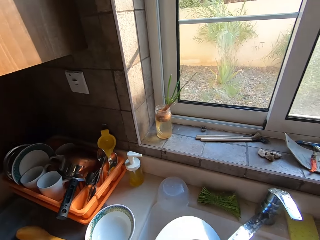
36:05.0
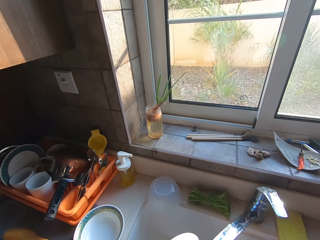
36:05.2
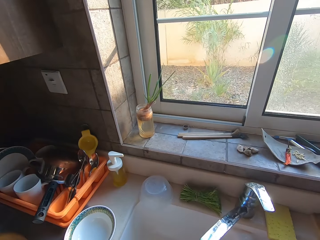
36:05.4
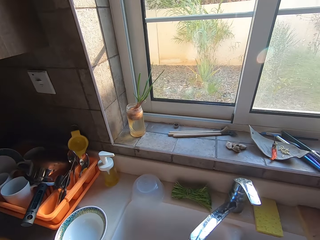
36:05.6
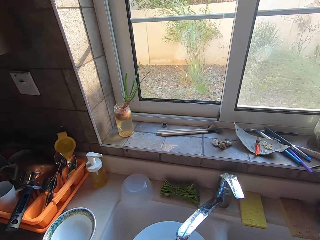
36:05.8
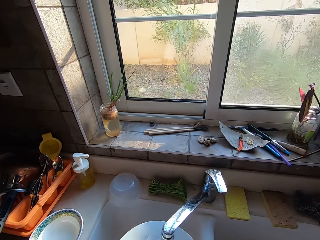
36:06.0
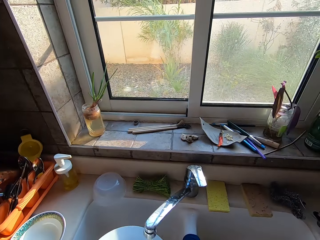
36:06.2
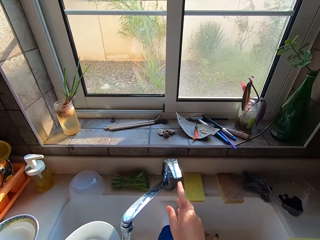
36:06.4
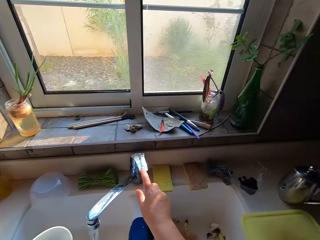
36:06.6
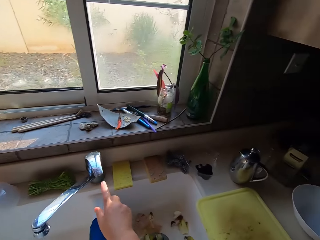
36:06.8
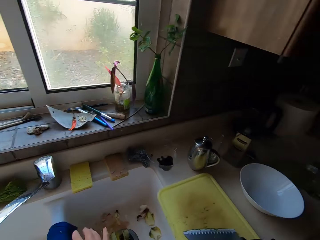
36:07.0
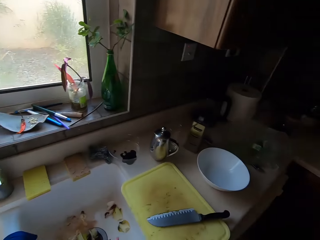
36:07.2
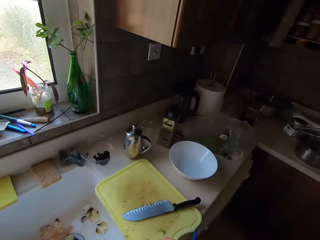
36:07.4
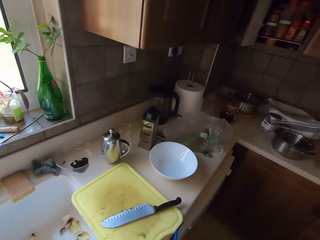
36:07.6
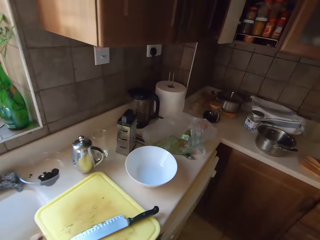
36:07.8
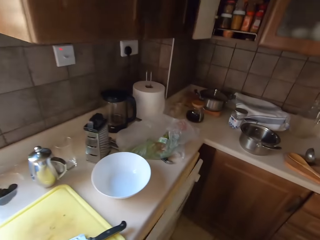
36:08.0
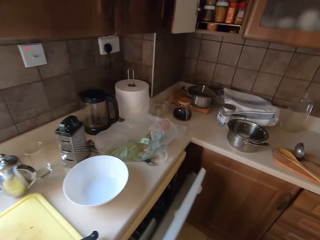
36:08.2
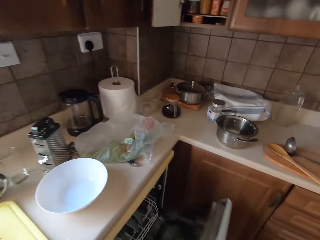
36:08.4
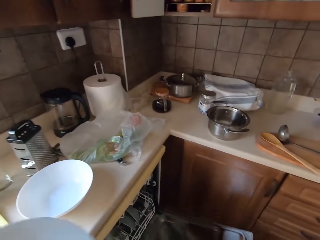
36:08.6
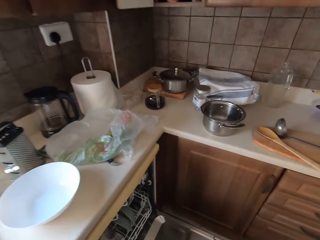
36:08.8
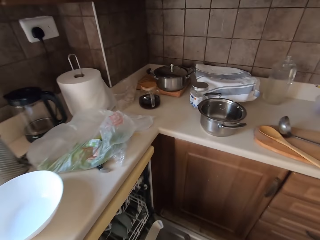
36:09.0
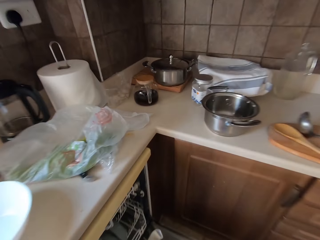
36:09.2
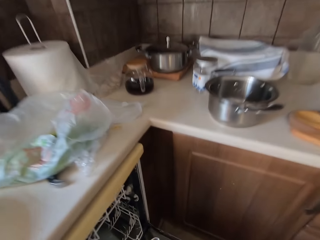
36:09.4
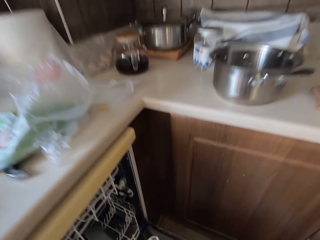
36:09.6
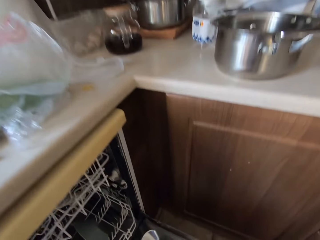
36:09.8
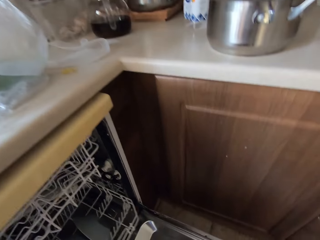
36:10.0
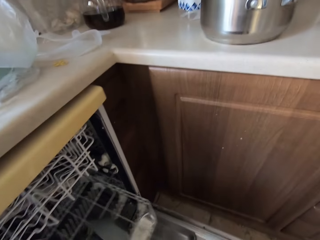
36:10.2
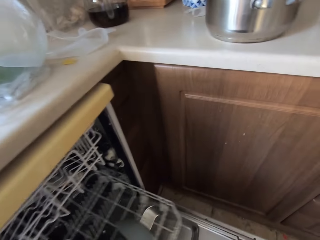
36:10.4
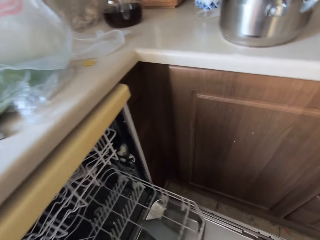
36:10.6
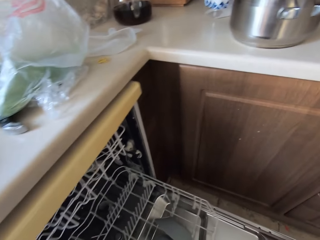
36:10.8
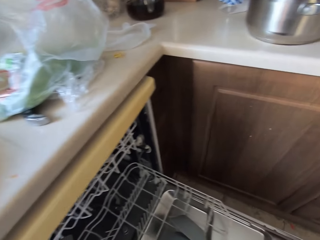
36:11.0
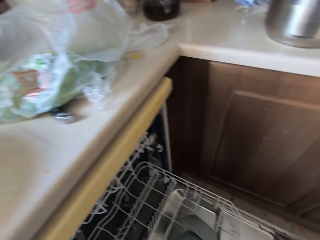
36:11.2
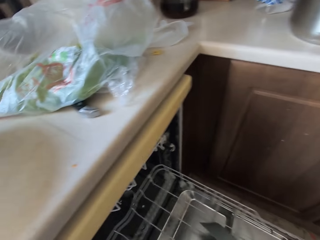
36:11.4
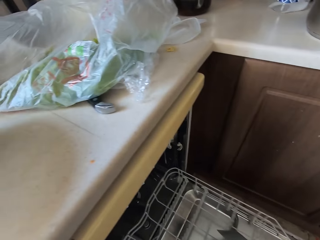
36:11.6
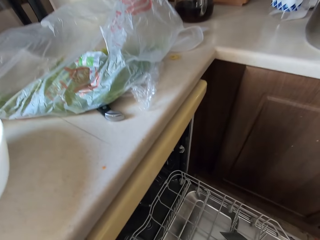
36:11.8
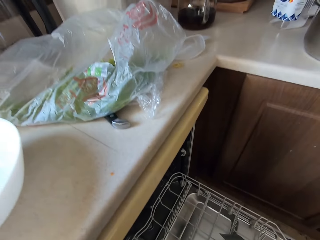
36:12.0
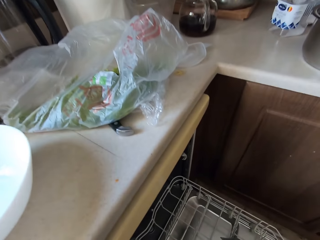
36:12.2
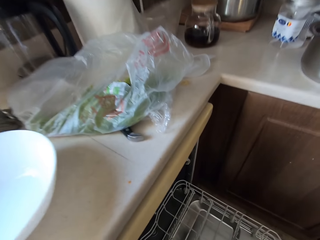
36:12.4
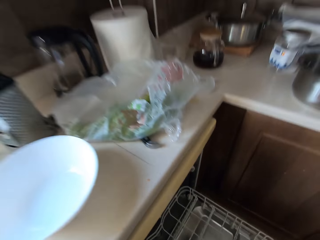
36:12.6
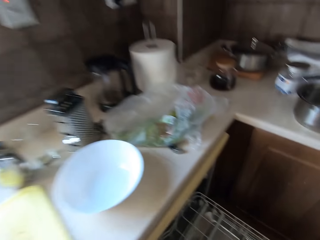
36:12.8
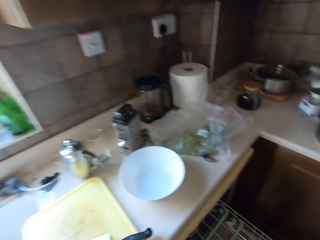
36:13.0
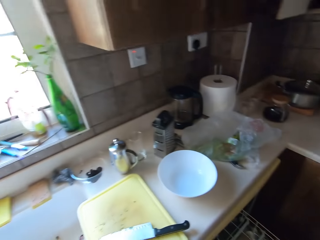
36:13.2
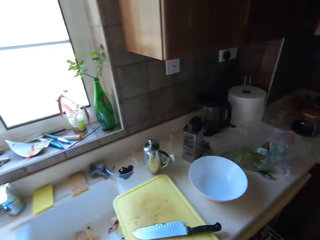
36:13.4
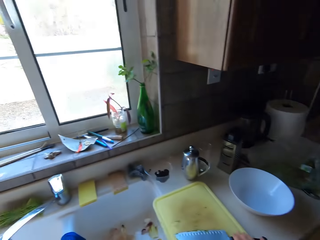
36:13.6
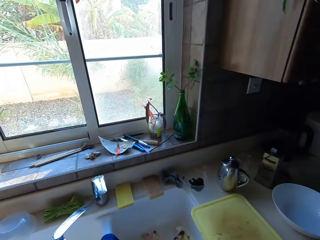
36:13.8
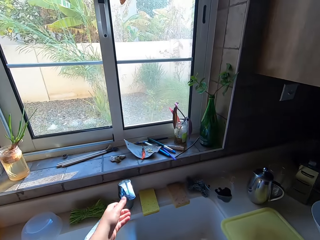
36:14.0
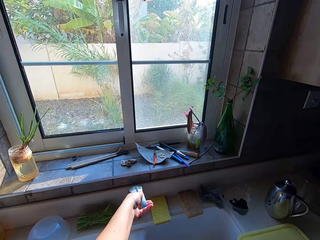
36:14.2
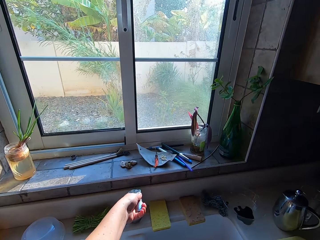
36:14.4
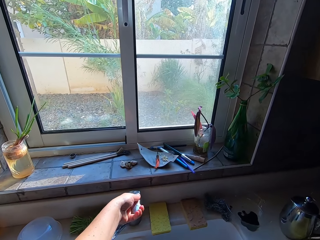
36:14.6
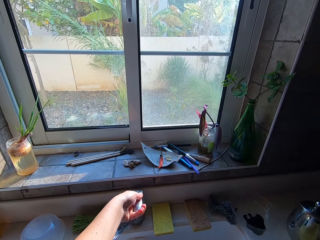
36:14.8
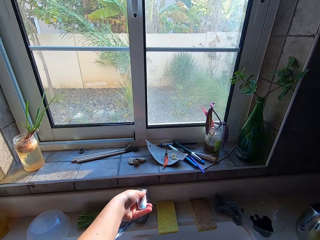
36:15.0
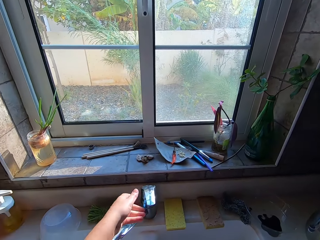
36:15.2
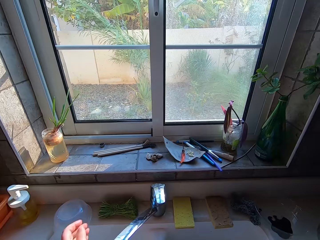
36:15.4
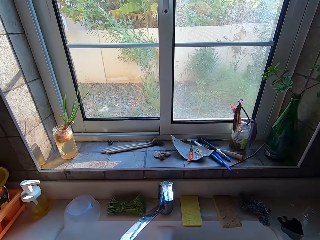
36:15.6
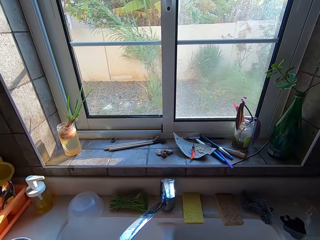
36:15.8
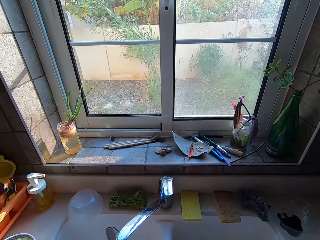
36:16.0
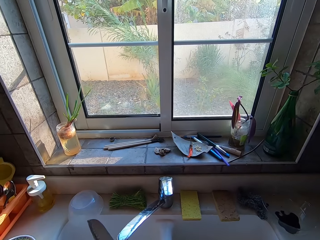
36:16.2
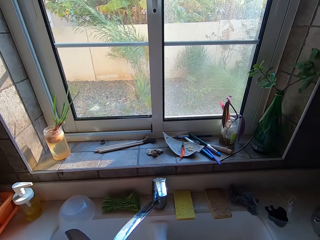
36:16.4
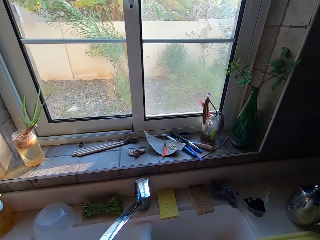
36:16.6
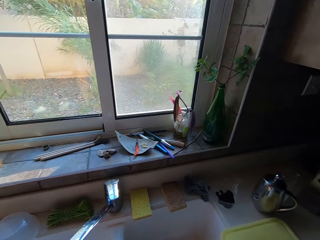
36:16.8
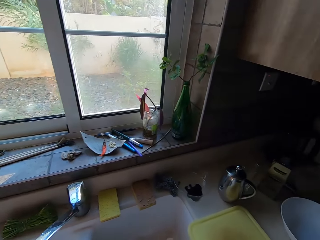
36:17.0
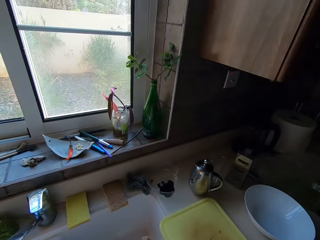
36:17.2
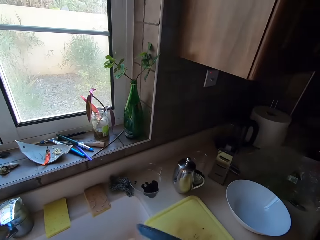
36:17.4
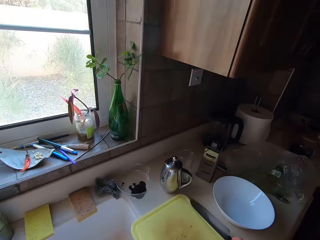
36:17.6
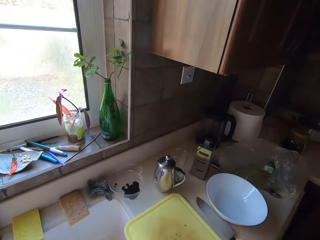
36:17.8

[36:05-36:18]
The camera wearer turns off the running water. They walk around, pull the rack, open a drawer, arrange the plate in the rack, open the tap and wash the knife.

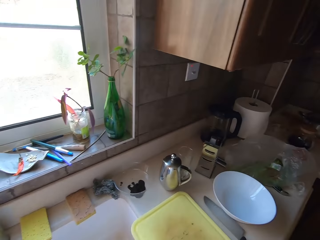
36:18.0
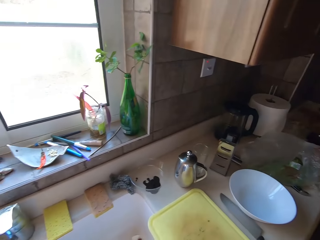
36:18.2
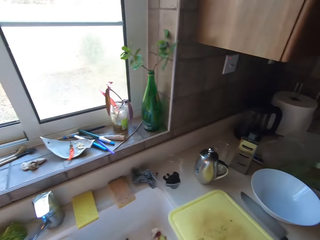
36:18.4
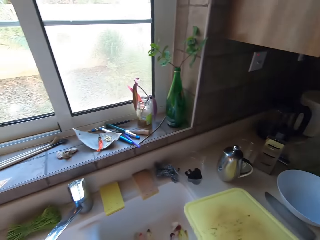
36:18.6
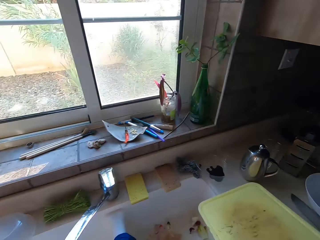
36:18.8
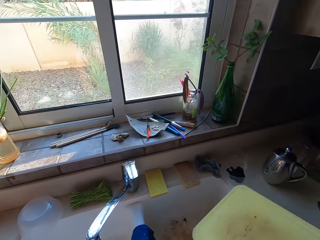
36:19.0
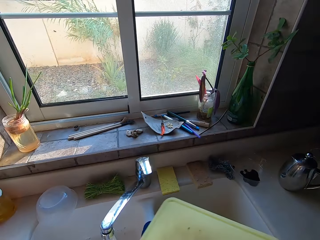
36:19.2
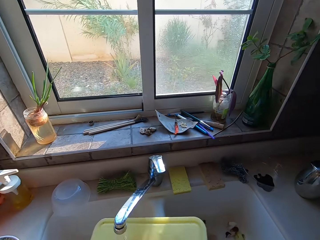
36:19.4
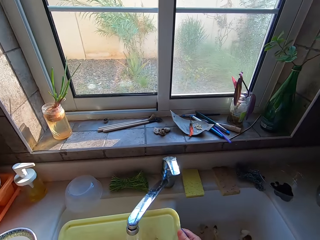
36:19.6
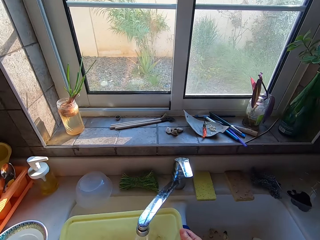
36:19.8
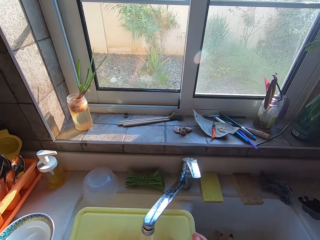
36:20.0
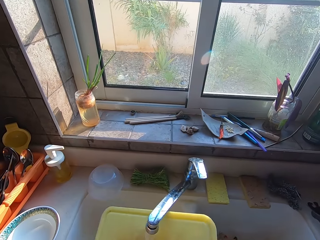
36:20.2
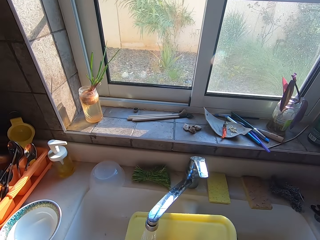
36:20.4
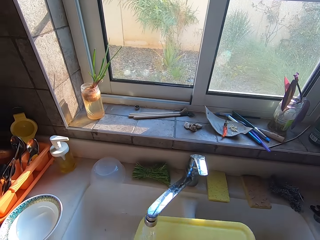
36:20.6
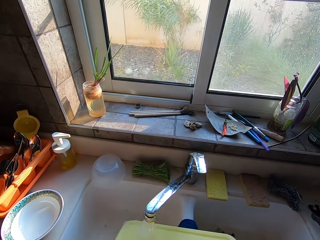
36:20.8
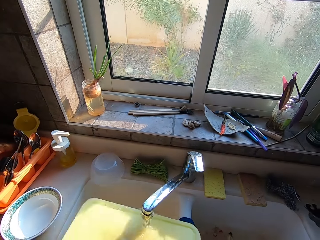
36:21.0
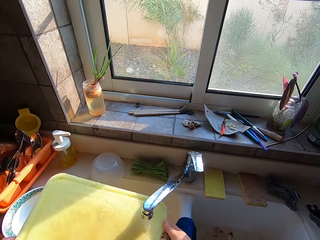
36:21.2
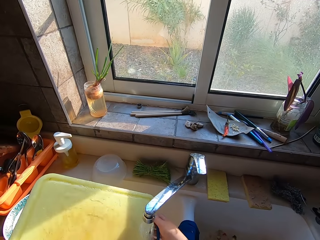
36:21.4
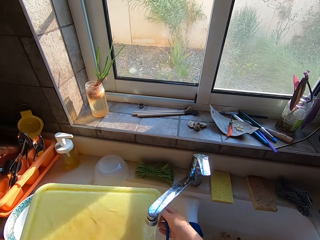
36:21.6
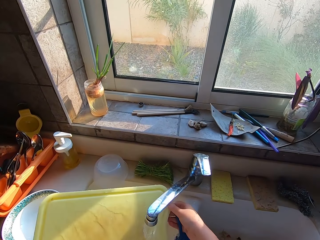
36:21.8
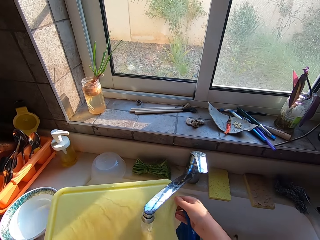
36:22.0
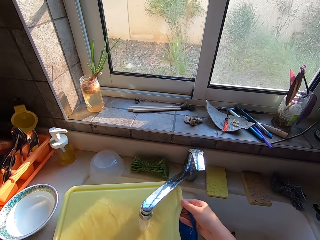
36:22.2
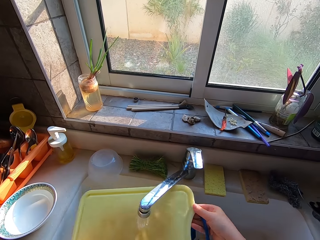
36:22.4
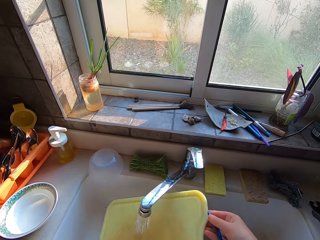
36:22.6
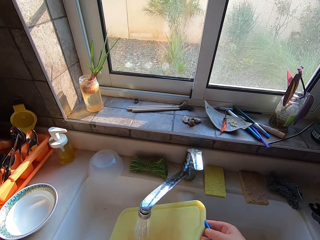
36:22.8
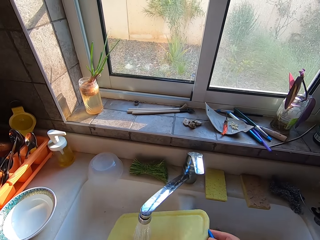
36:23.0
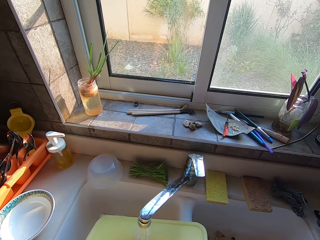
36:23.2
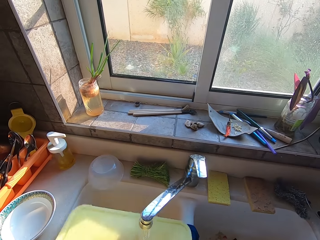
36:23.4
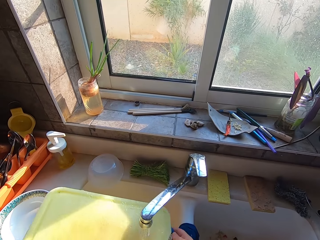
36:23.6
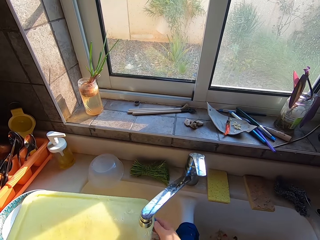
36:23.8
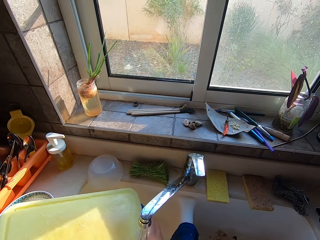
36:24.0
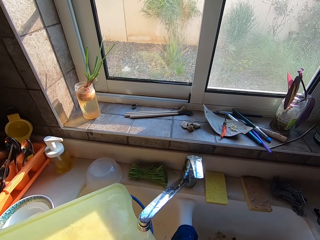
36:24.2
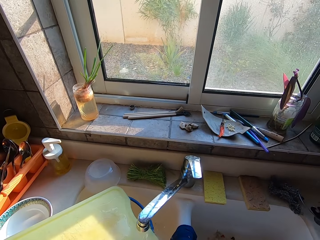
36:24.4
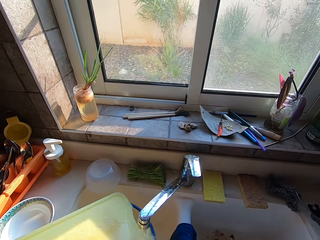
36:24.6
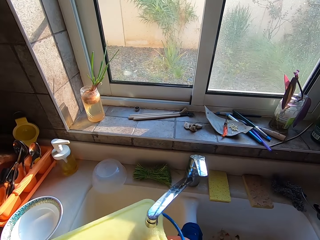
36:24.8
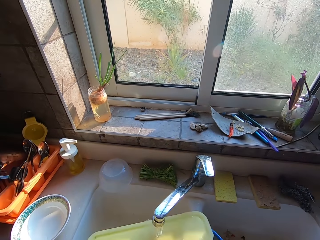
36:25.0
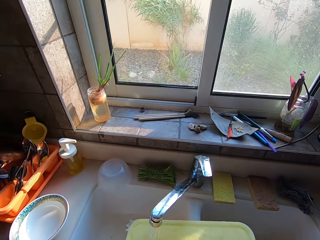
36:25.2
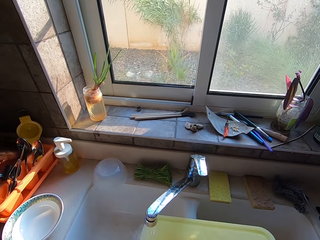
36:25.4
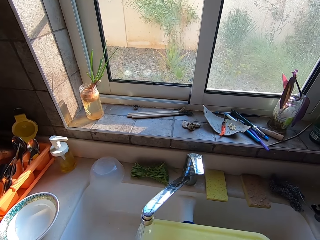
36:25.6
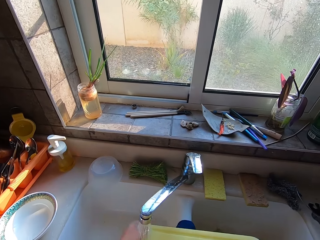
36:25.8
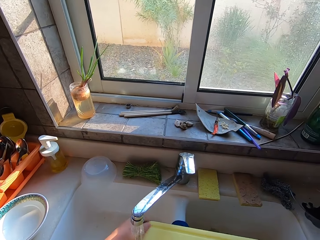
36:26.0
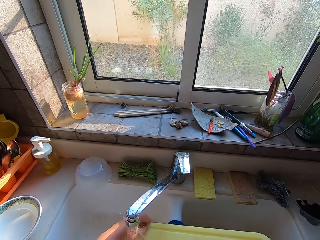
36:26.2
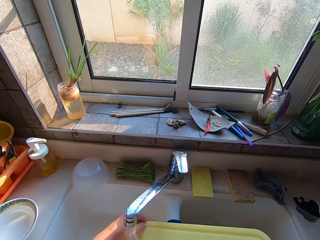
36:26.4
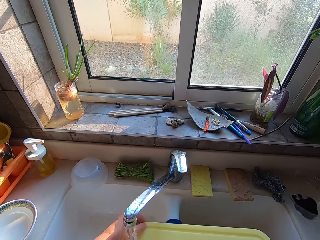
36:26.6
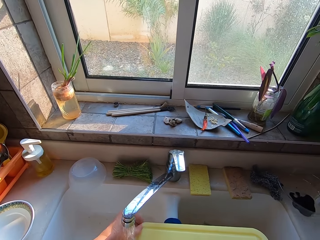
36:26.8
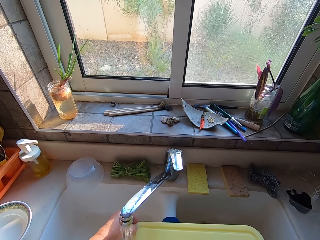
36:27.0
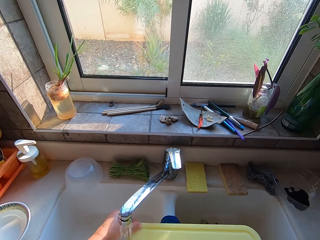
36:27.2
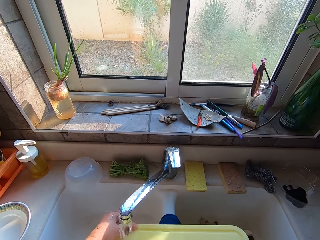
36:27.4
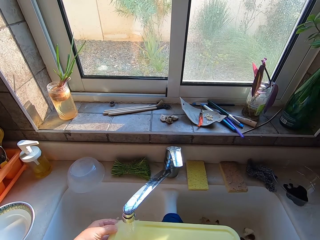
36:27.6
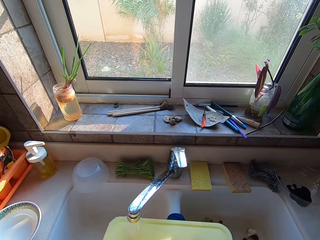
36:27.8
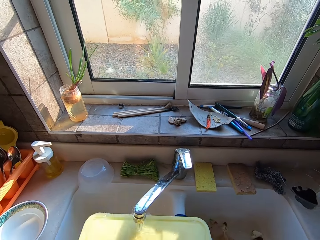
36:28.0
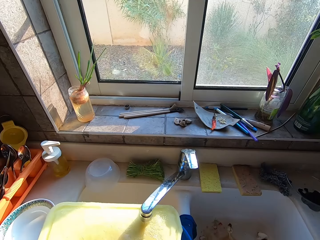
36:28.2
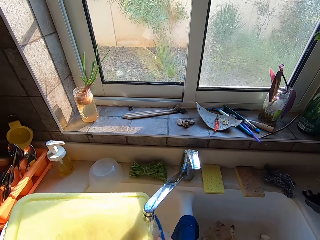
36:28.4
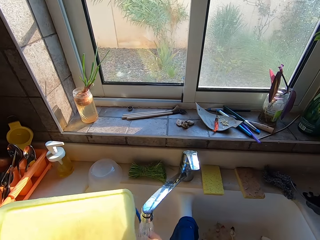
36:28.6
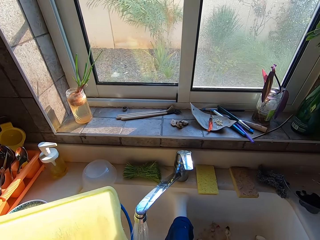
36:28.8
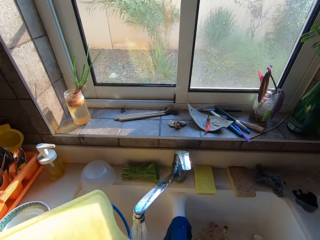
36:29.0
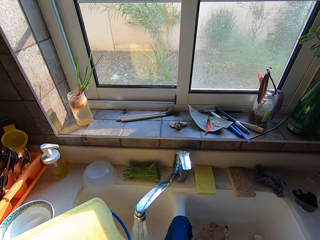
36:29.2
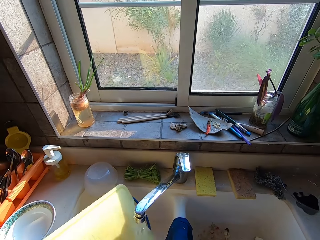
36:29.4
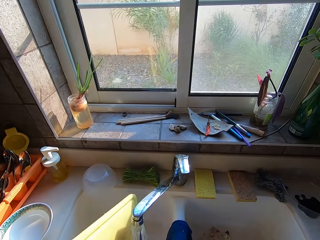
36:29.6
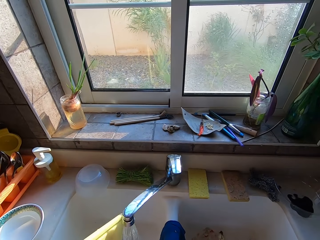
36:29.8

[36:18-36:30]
The camera wearer places the knife on the kitchen countertop. They pick a chopping board and wash the chopping board in the sink.
